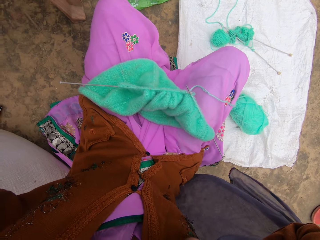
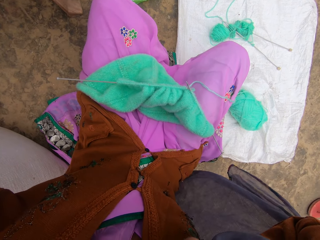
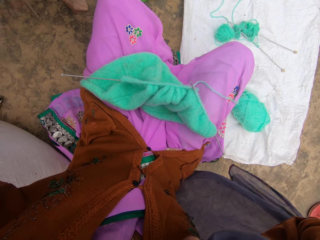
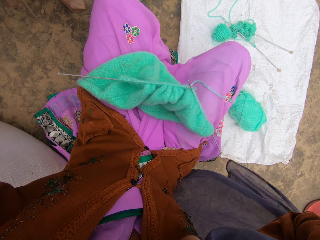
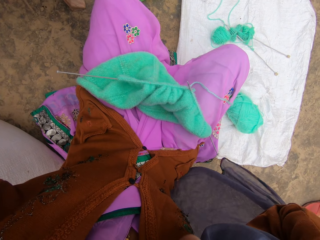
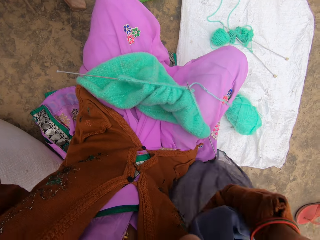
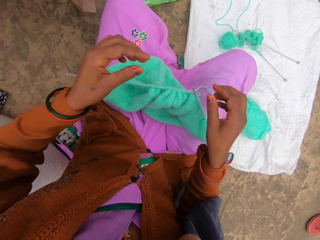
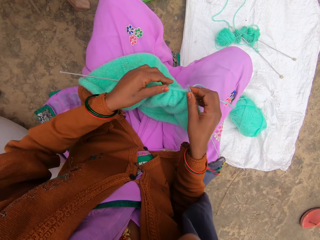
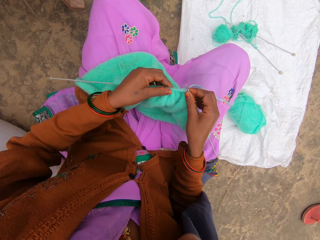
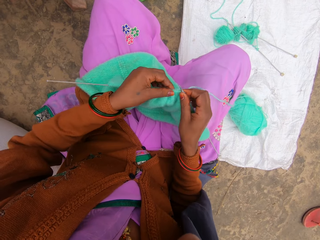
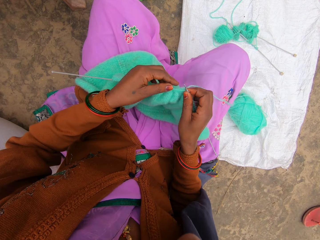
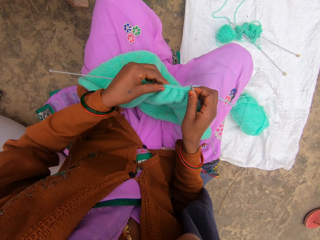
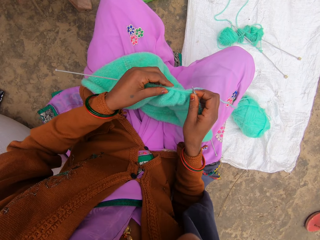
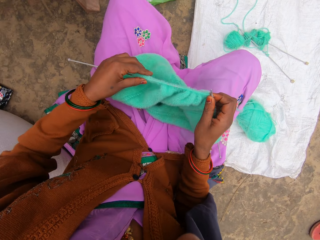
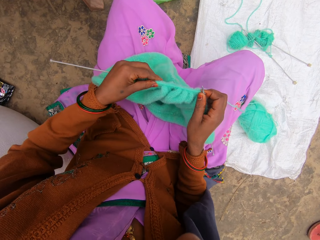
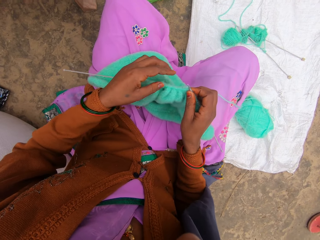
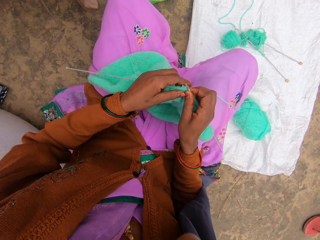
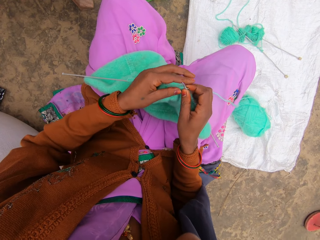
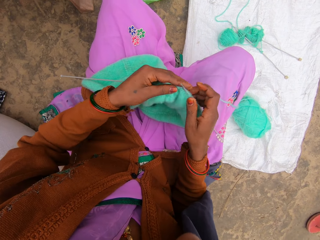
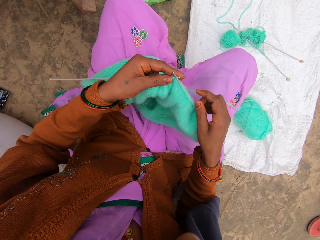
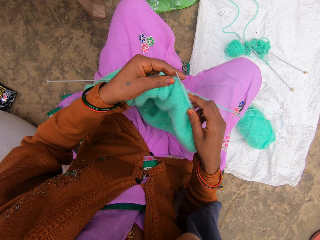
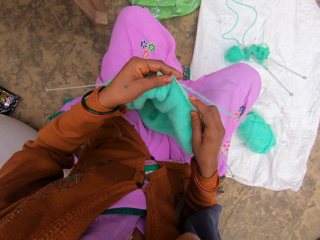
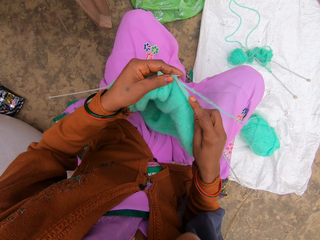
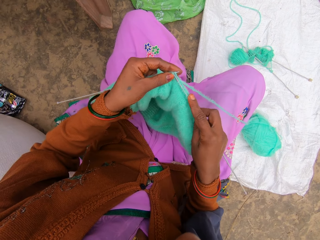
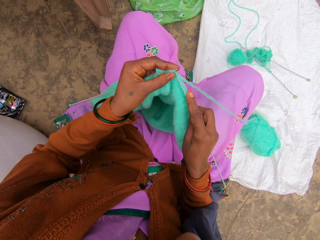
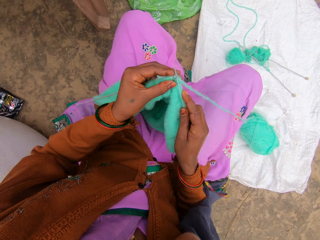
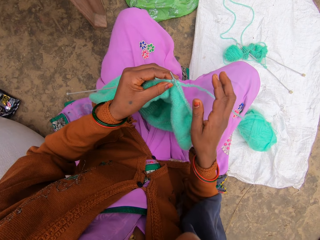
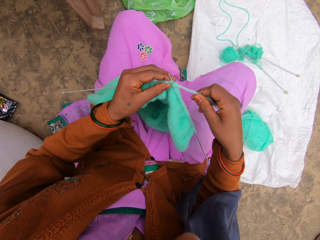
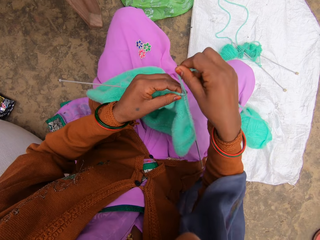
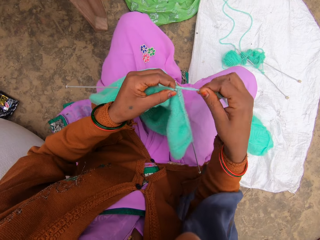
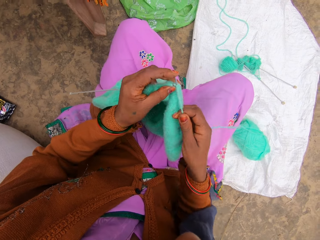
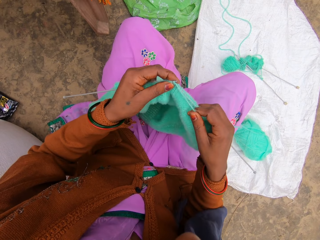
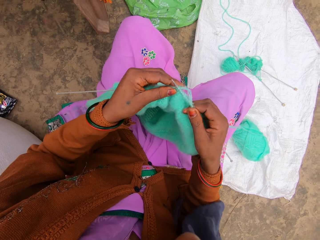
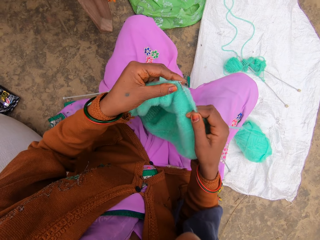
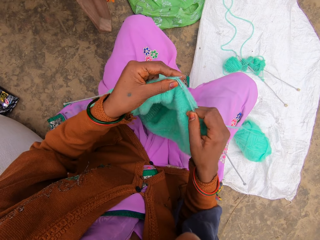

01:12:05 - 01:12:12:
The camera wearer touches on the camera.

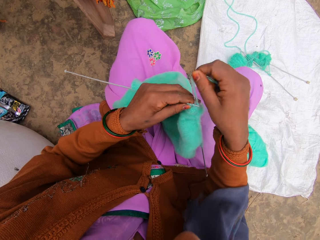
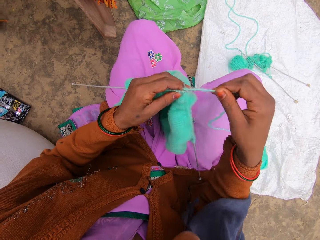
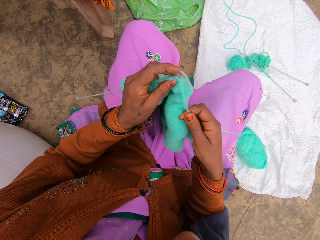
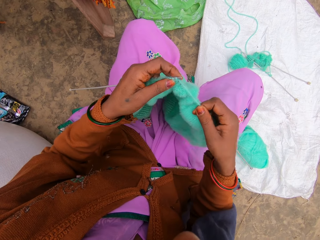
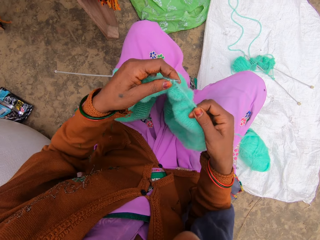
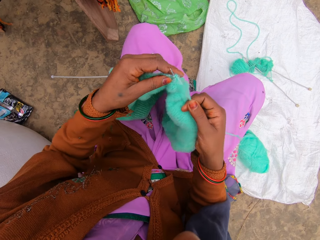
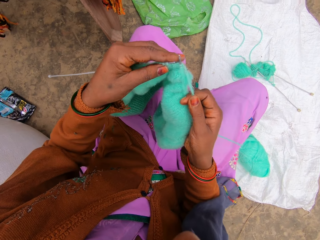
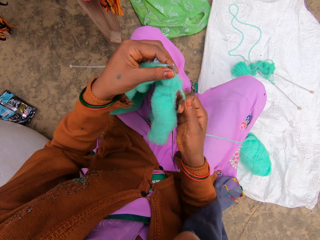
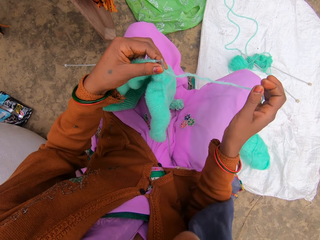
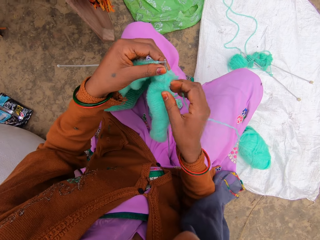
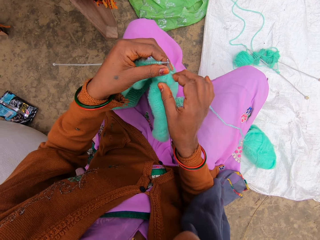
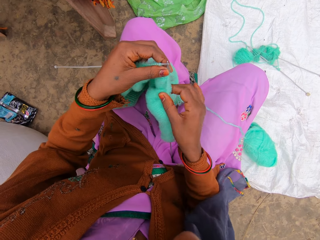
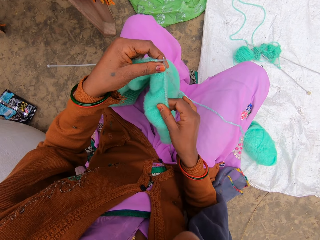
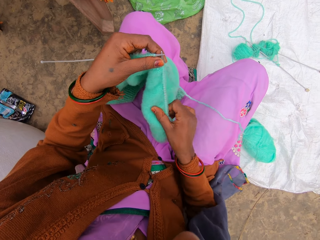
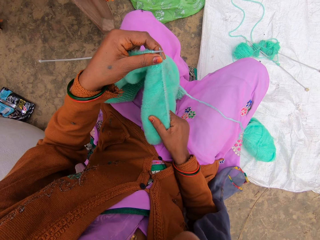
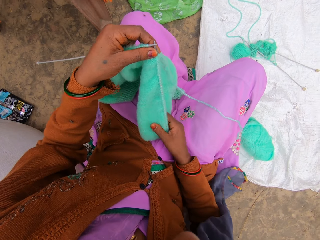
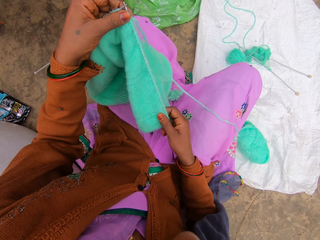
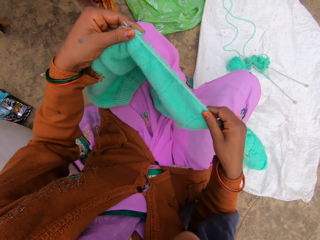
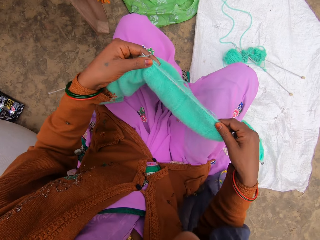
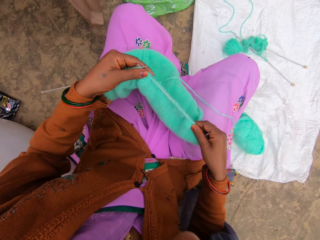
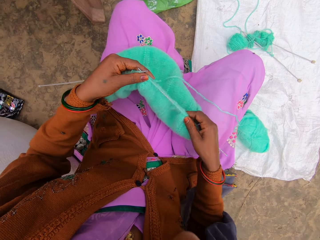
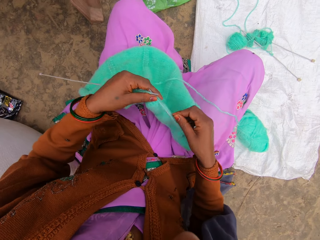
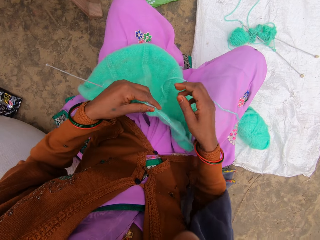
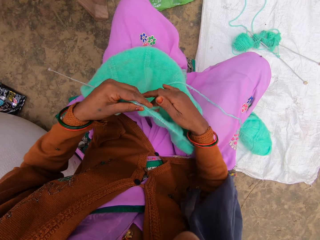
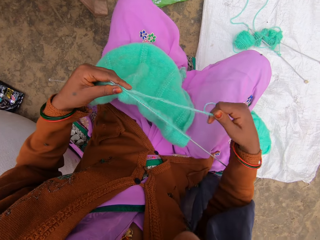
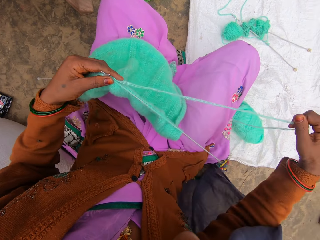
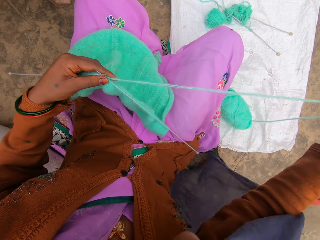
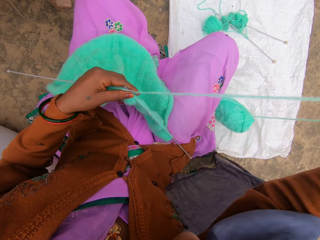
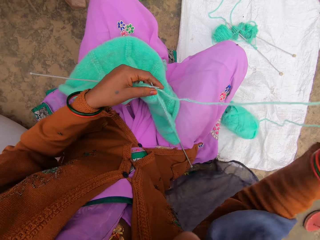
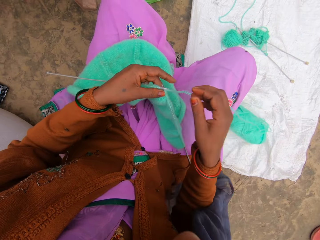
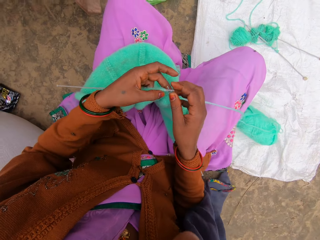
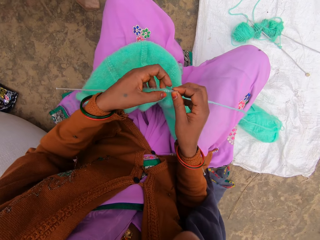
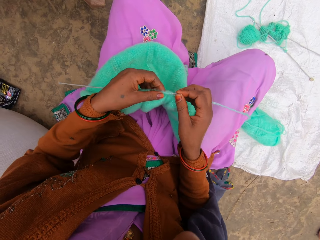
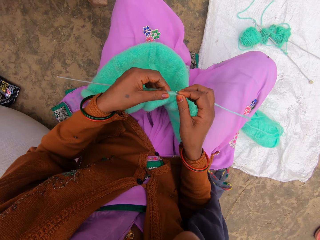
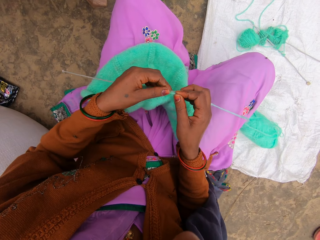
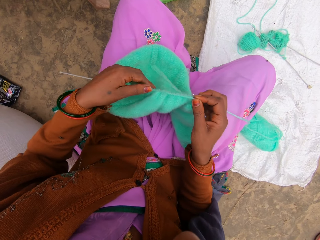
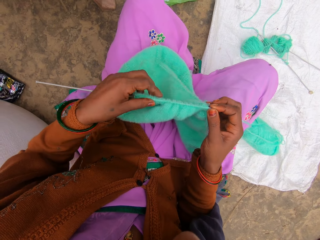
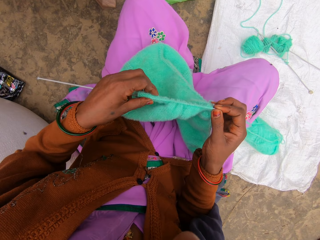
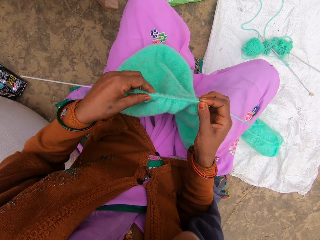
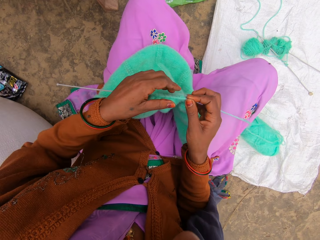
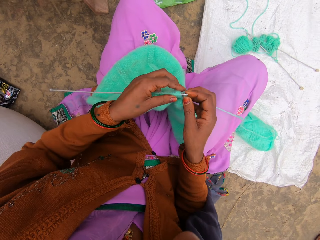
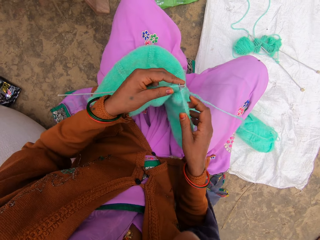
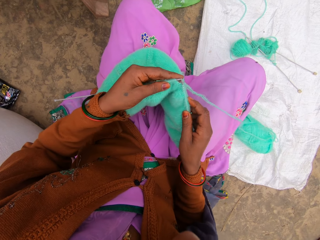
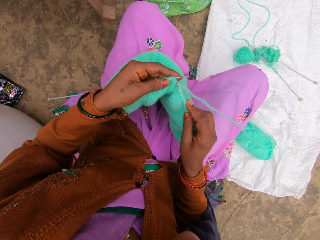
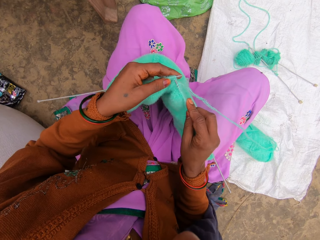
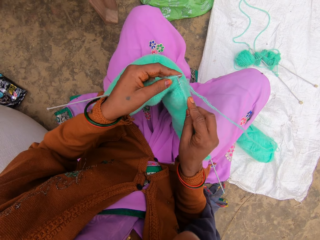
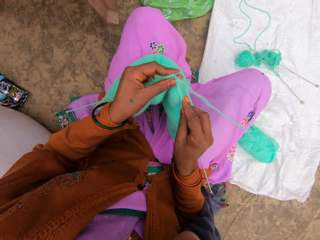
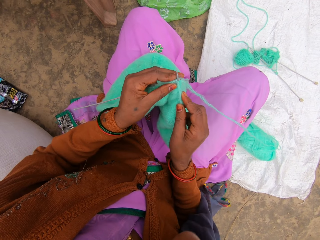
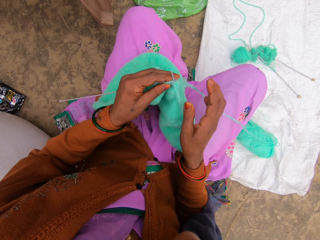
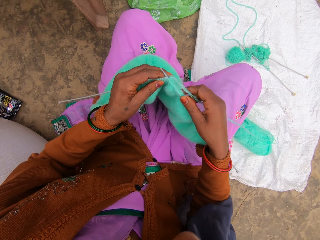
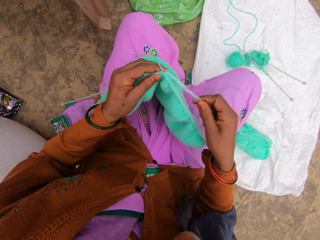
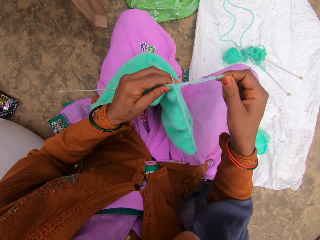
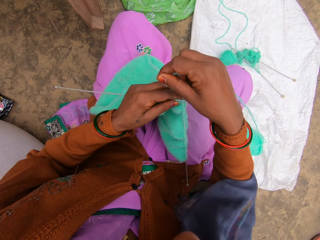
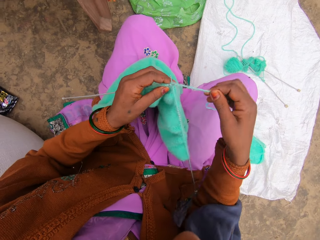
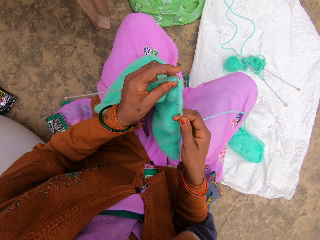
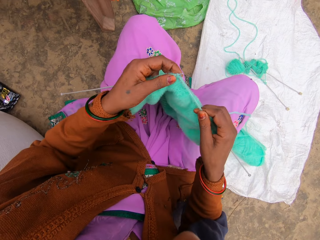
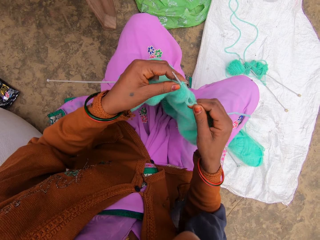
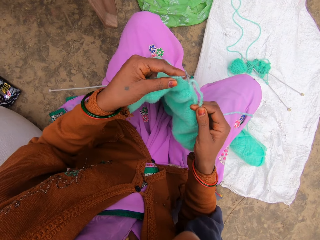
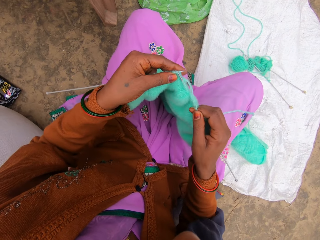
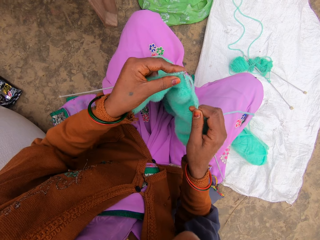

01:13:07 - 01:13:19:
The camera wearer crochets with needle hooks. They stretch the edge of the fabric. They stretch the thread.

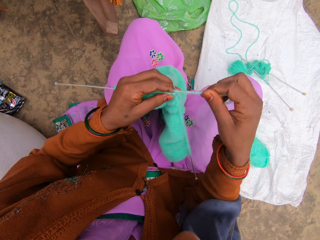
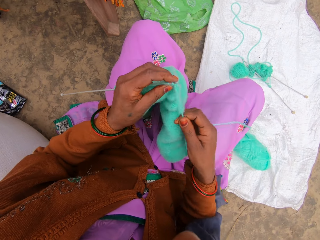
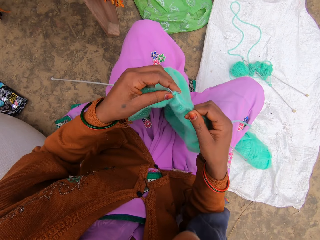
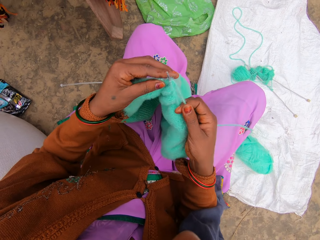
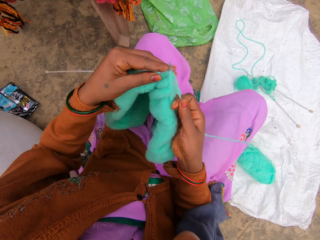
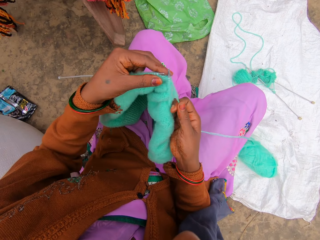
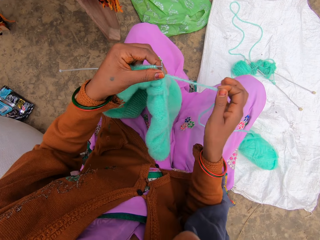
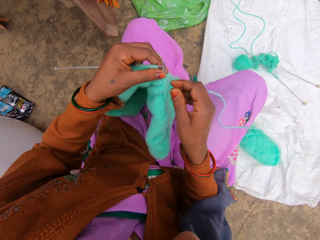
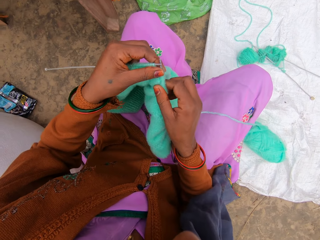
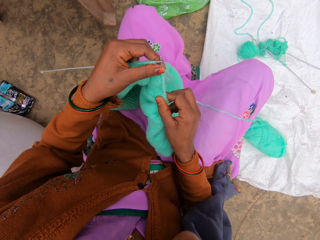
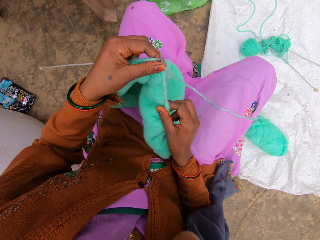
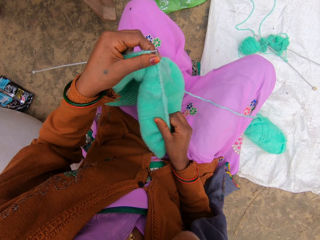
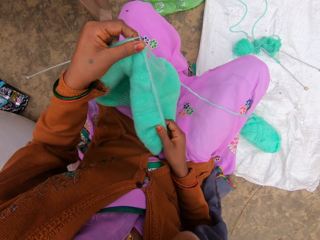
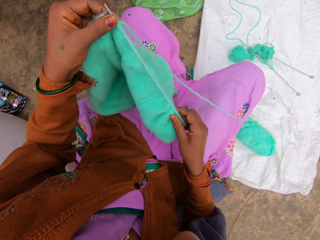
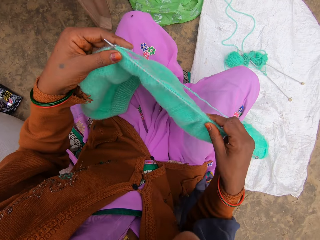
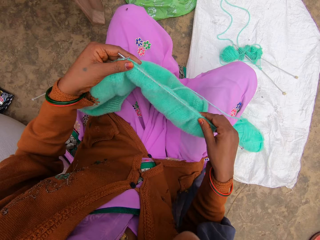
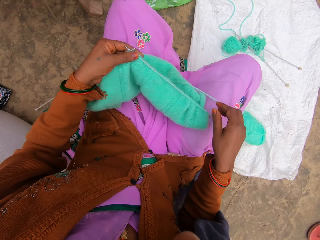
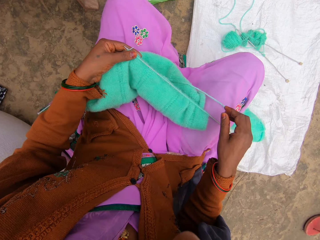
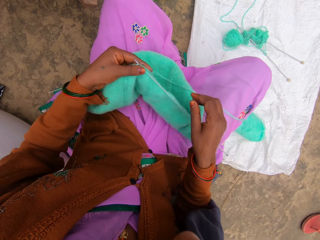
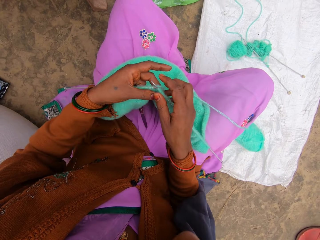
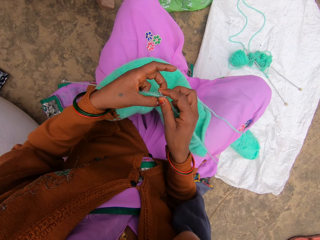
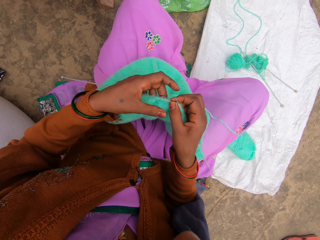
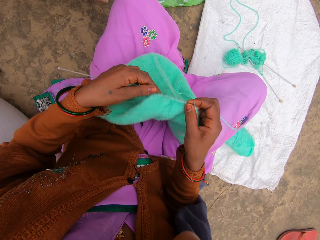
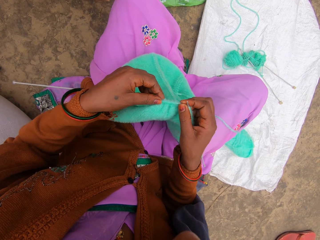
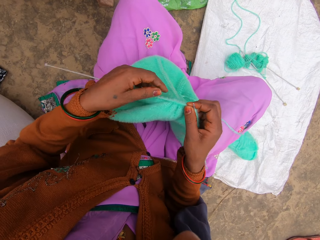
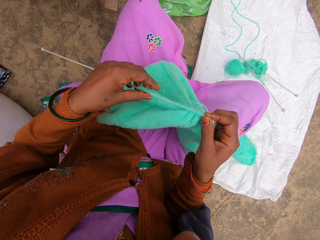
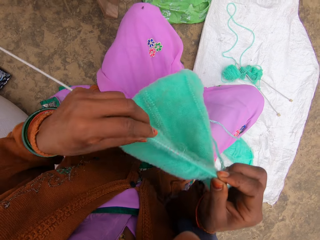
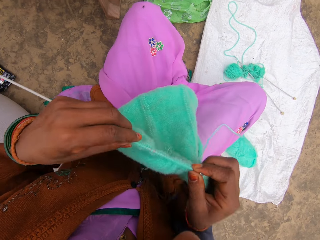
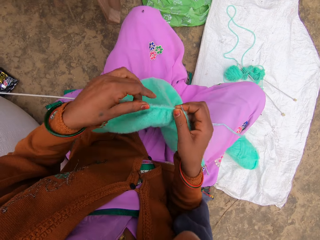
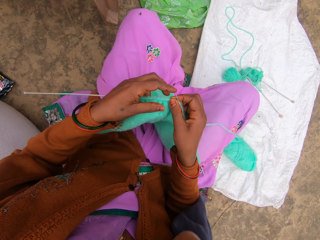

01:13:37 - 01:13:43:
The camera wearer crochets with needle hooks. They stretch the edge of the fabric.
